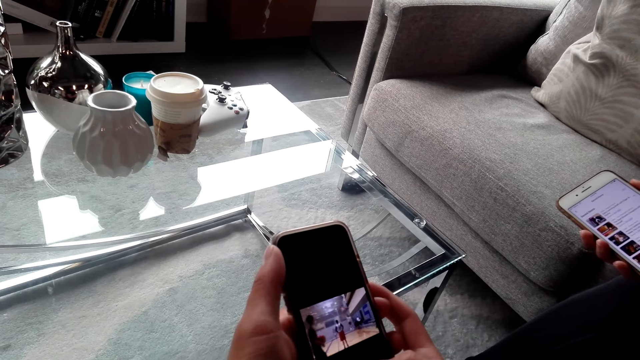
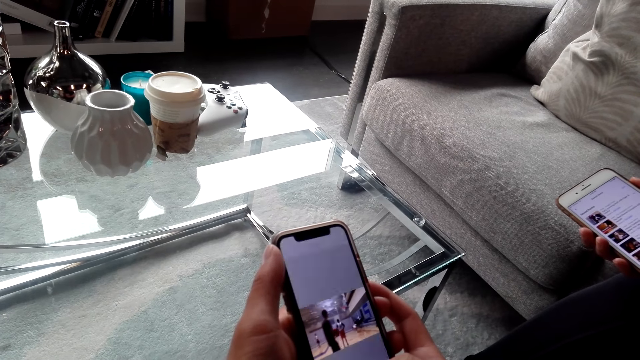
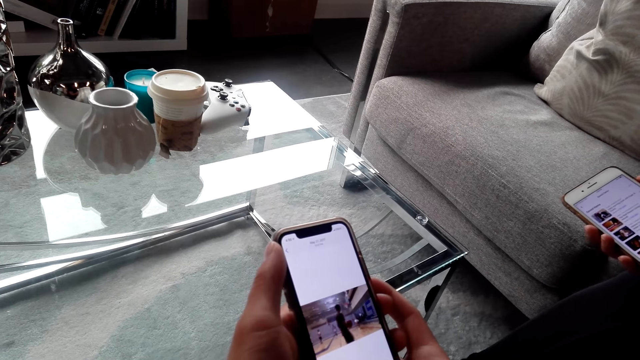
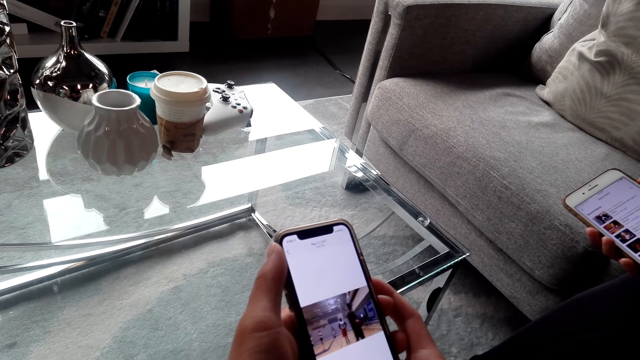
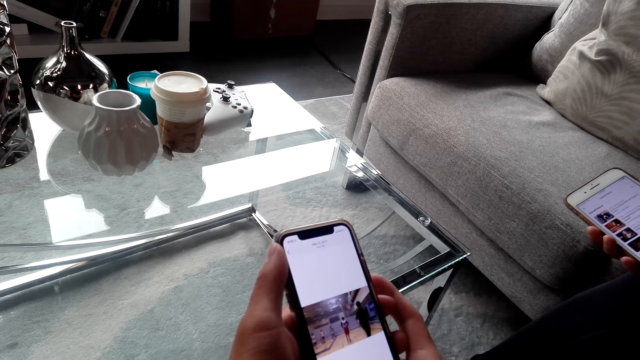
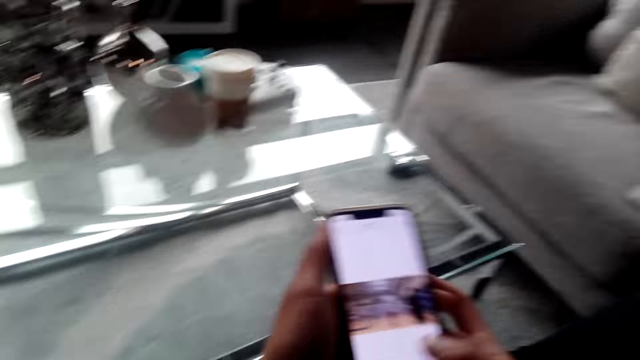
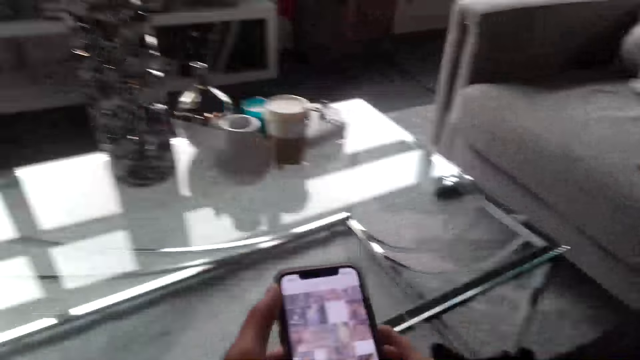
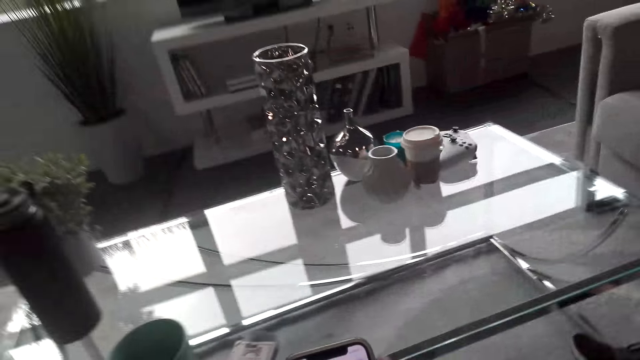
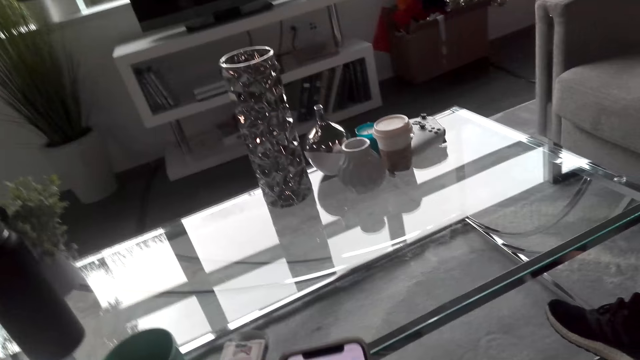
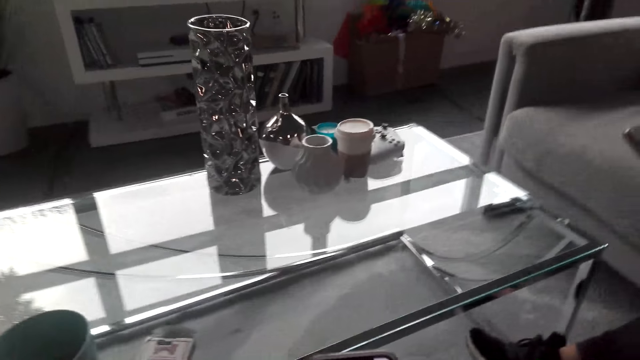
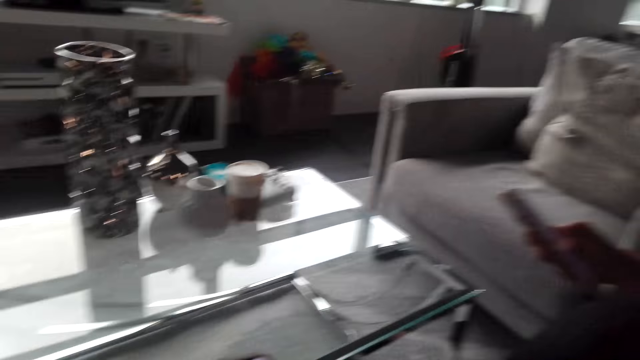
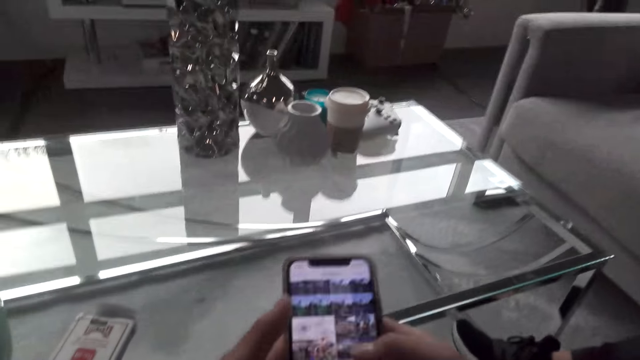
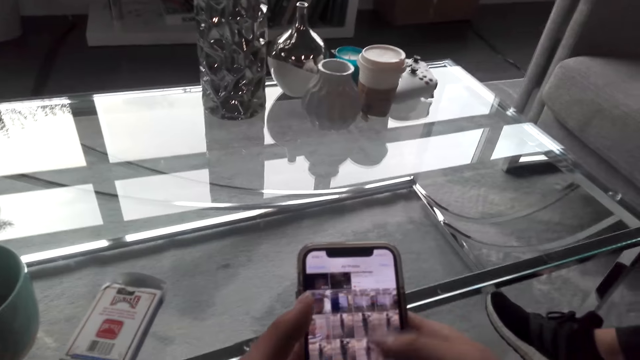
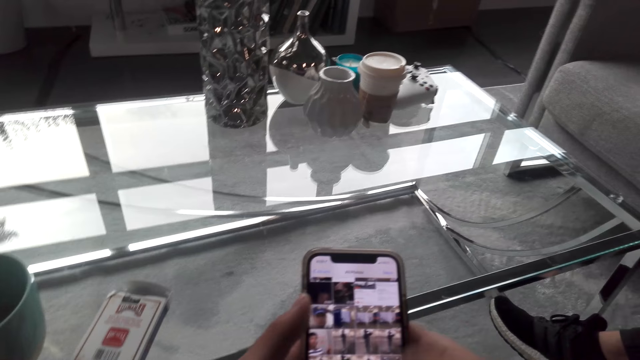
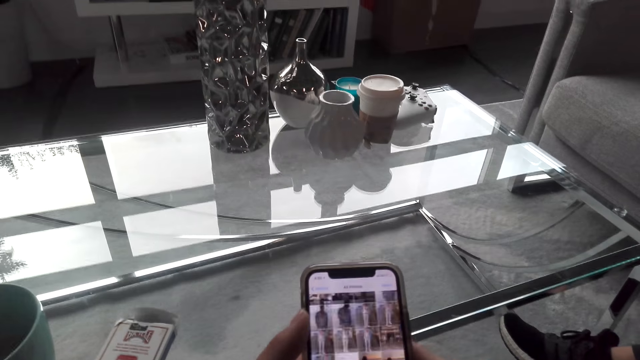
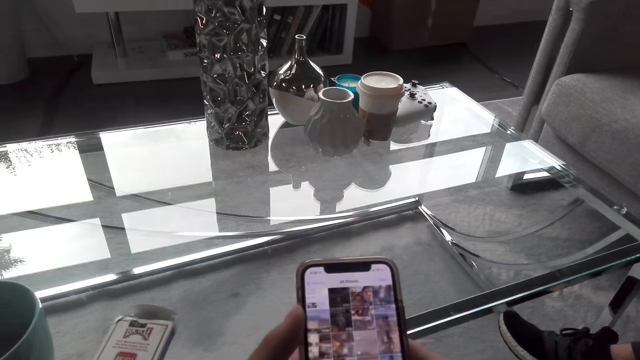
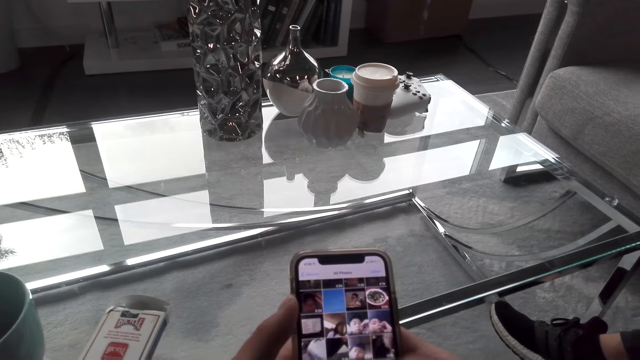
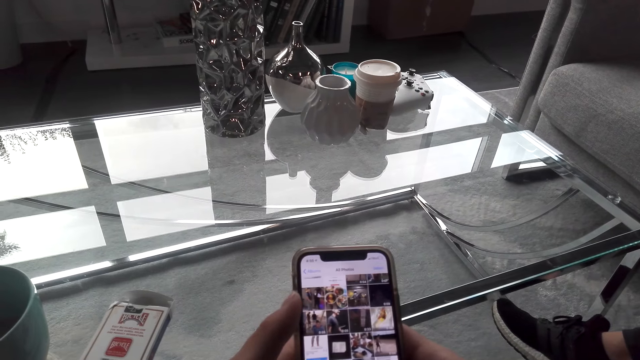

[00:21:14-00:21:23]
The camera wearer watches the video on the phone. He turns around and converses with the woman. He uses his phone.

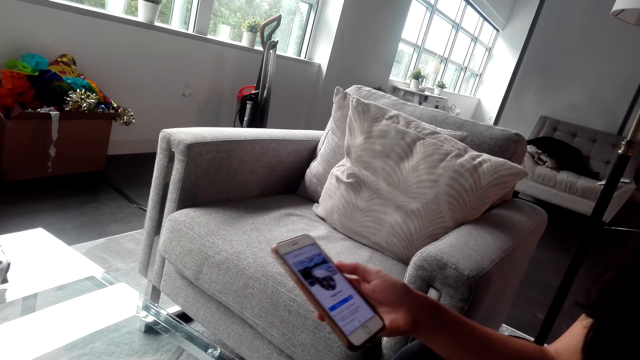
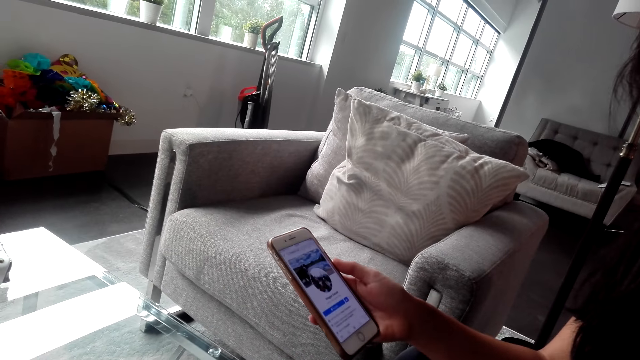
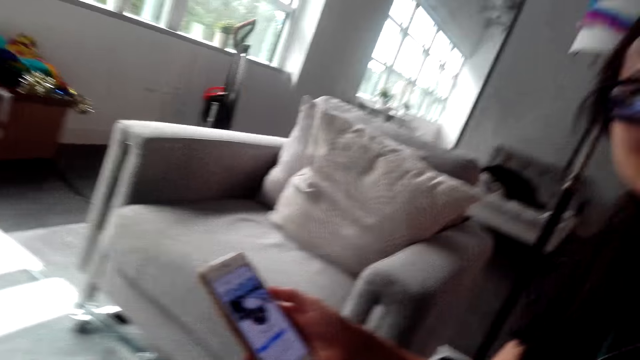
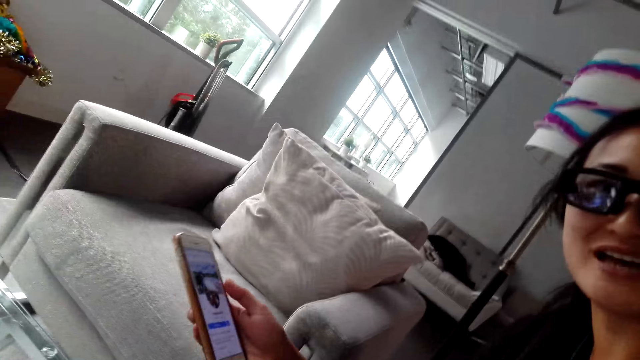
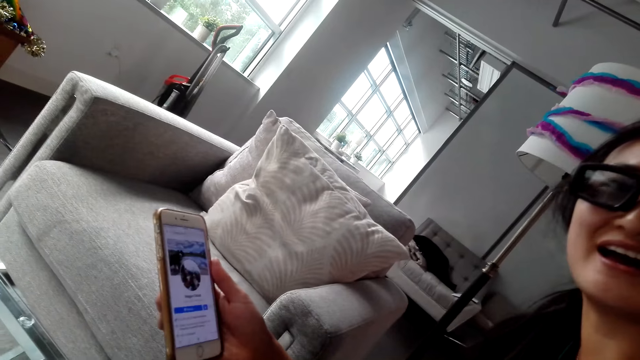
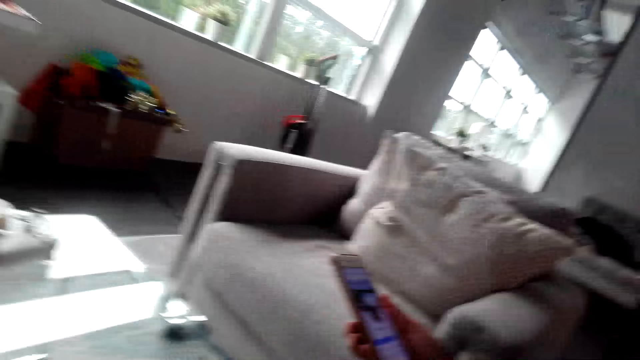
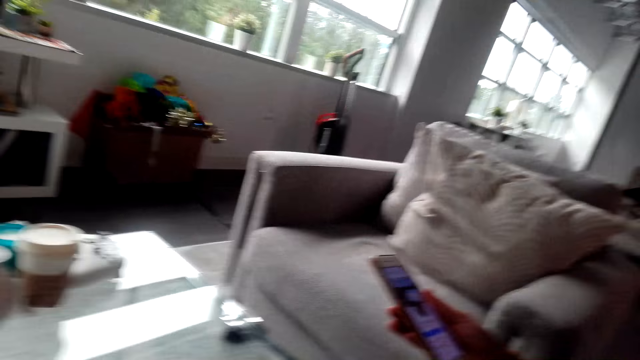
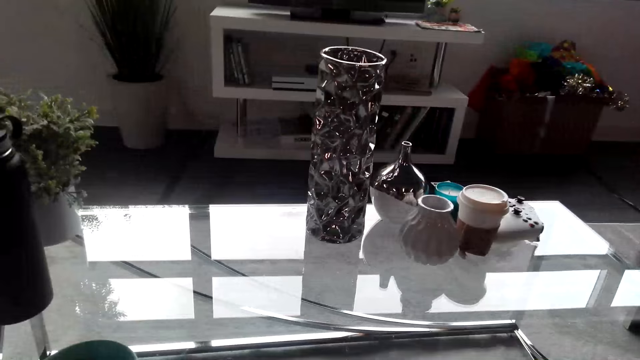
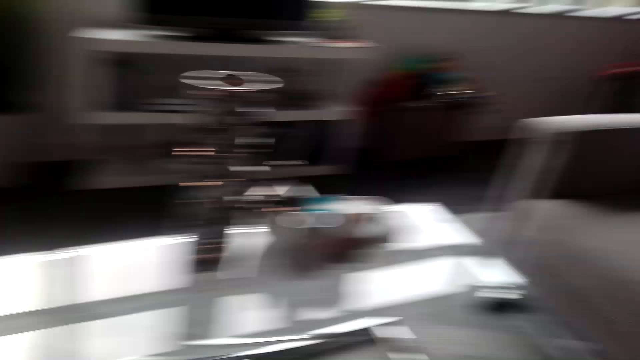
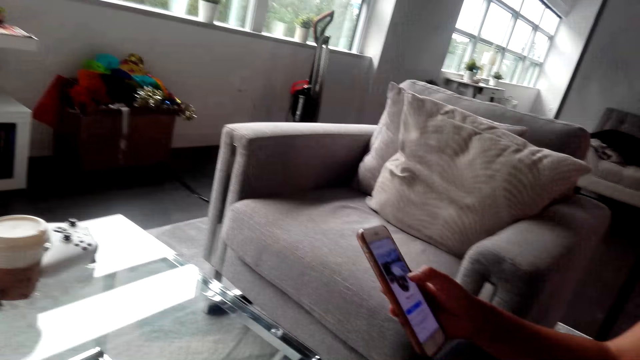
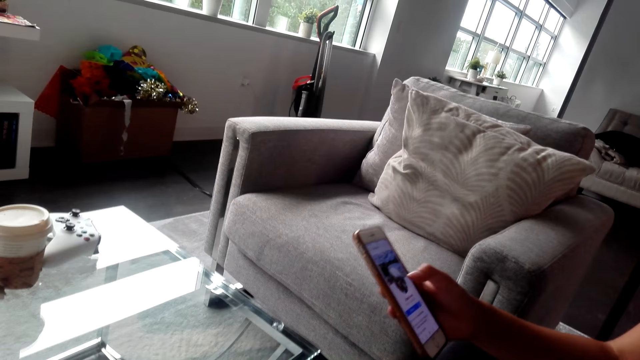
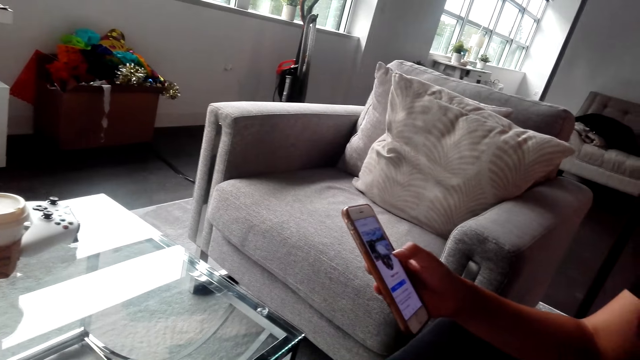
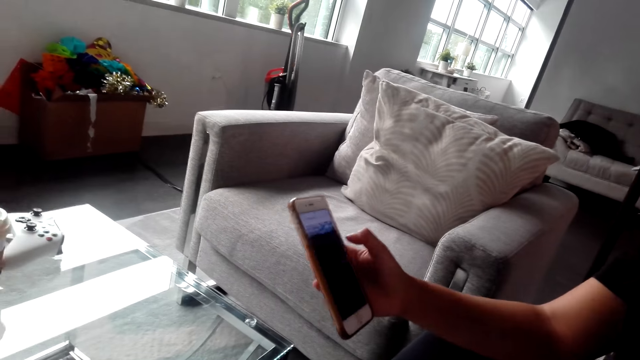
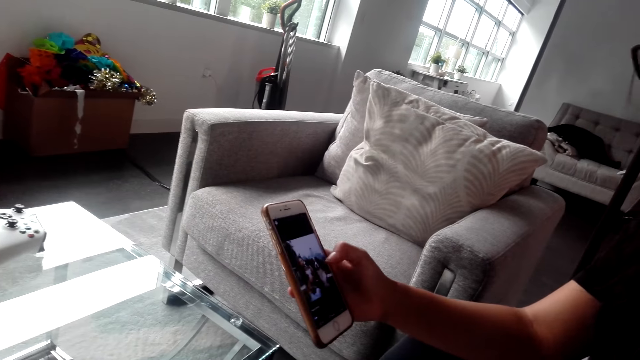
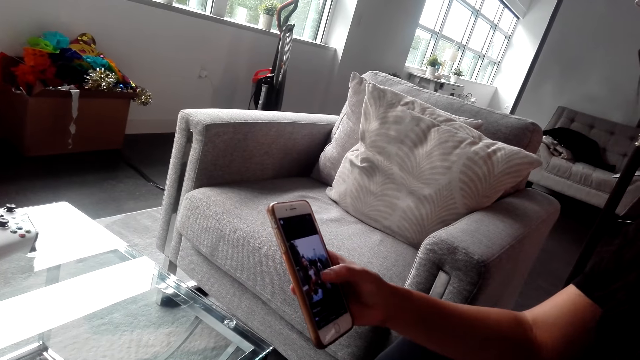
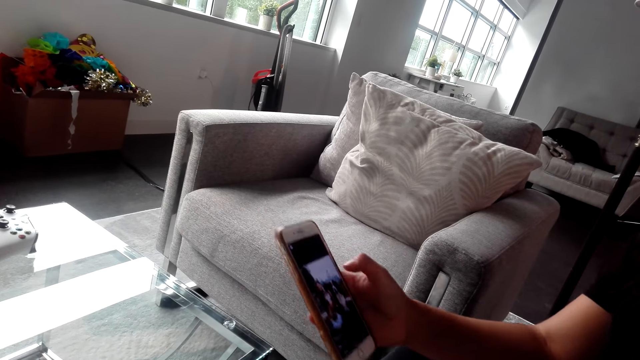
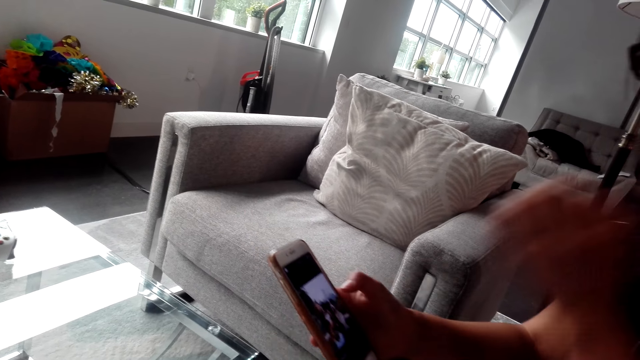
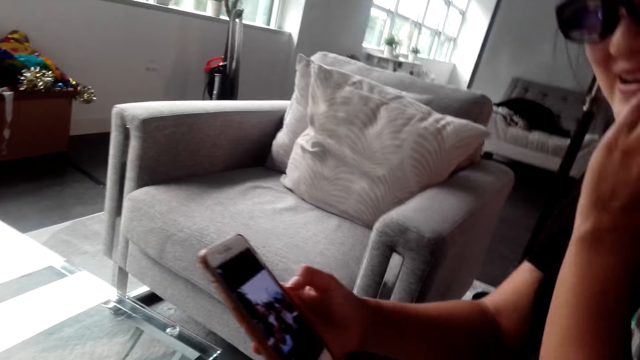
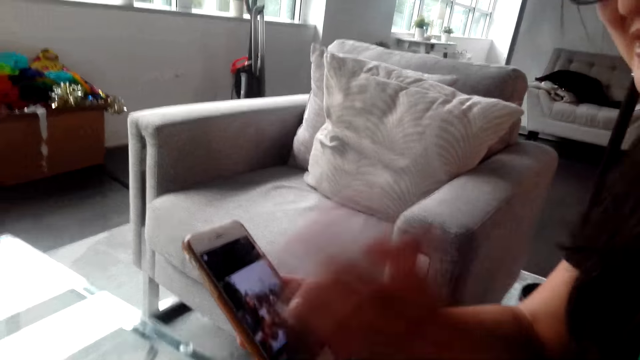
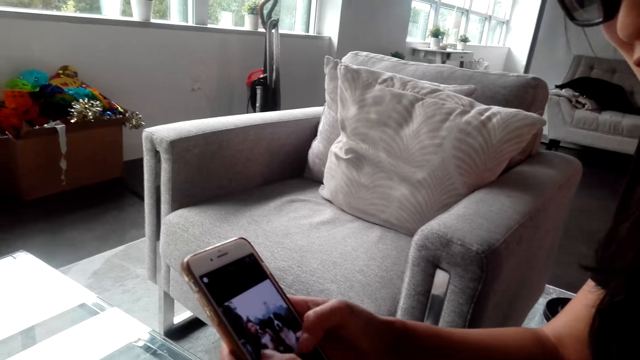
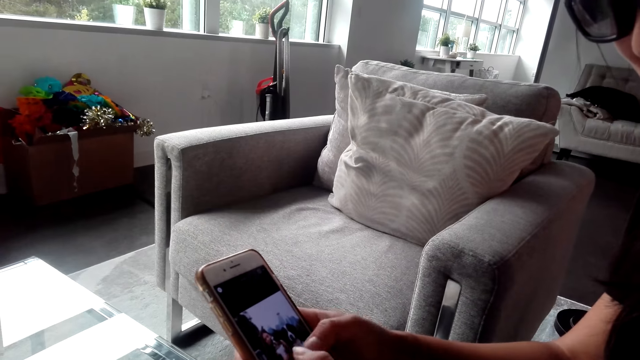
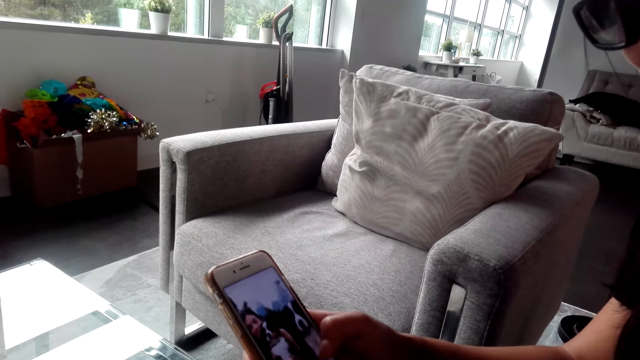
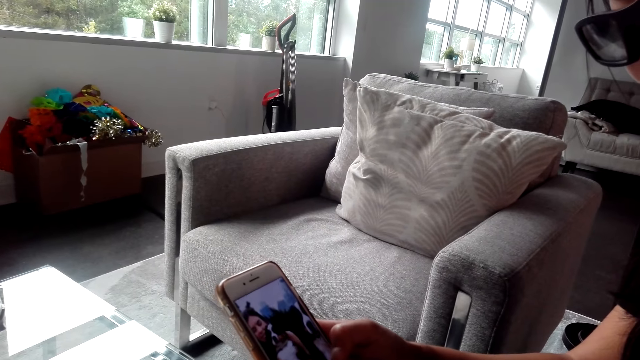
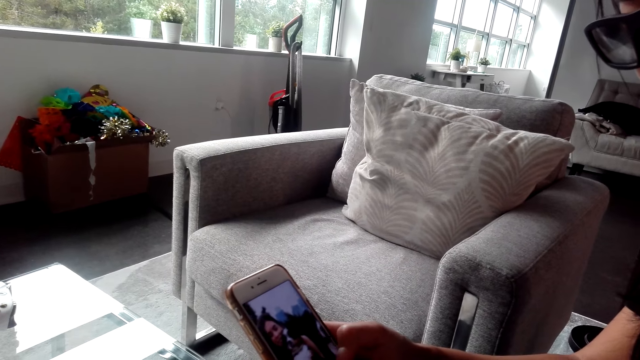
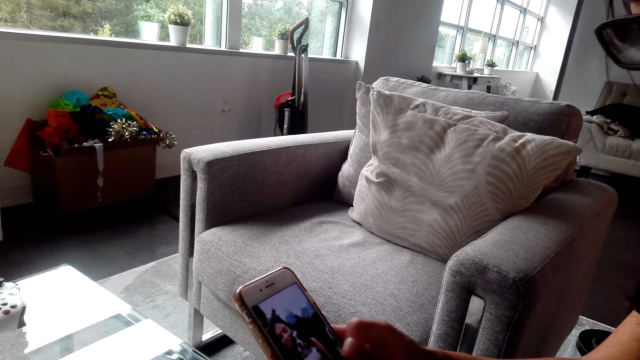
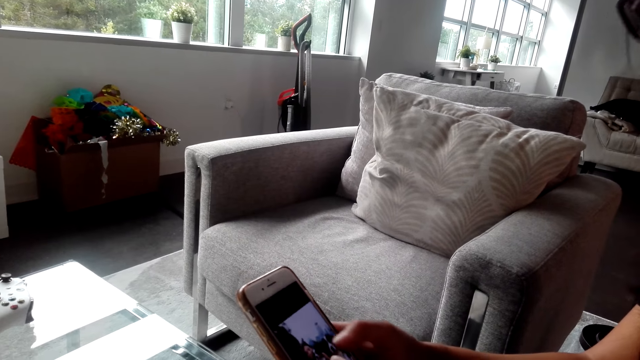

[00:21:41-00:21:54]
The woman turns to the side and holds a phone. The camera wearer converses with the woman. They turn around. The woman holds the phone and converses with the camera wearer. The camera wearer converses with the woman.
